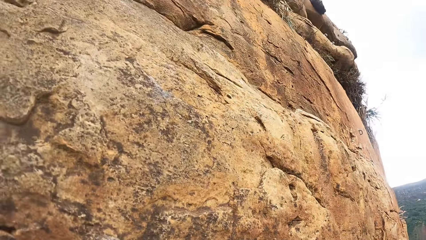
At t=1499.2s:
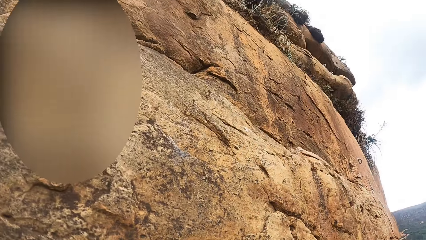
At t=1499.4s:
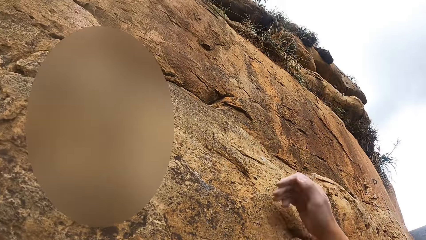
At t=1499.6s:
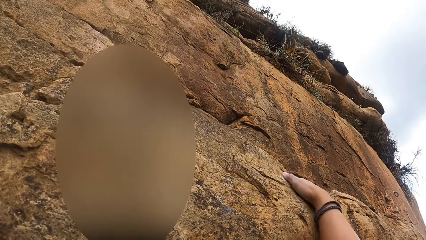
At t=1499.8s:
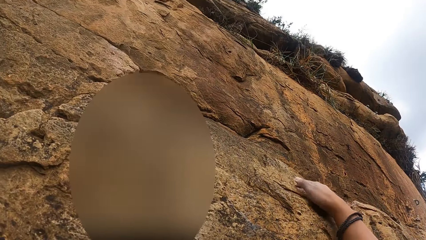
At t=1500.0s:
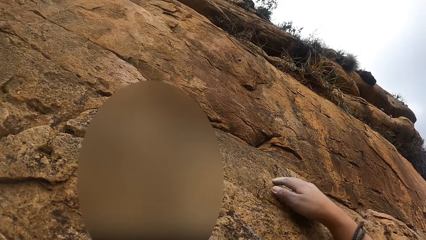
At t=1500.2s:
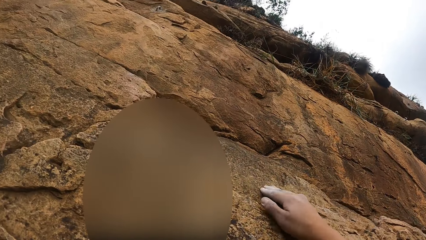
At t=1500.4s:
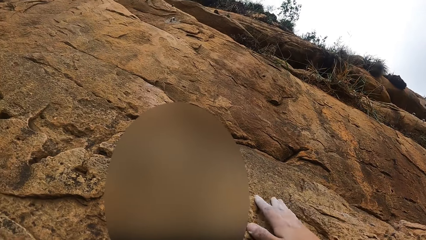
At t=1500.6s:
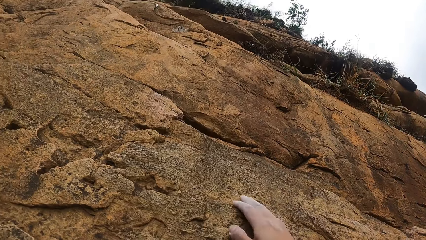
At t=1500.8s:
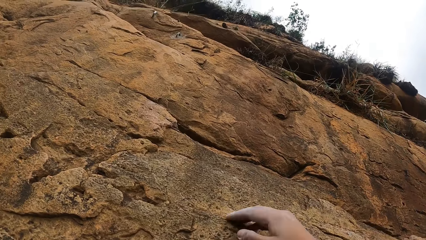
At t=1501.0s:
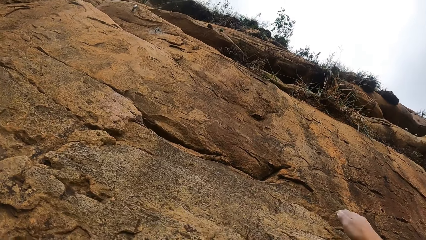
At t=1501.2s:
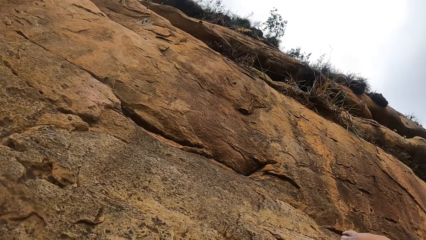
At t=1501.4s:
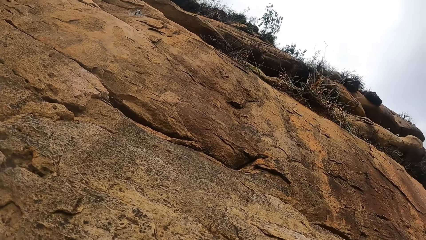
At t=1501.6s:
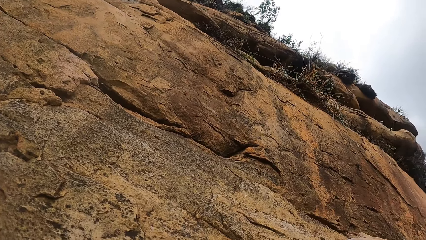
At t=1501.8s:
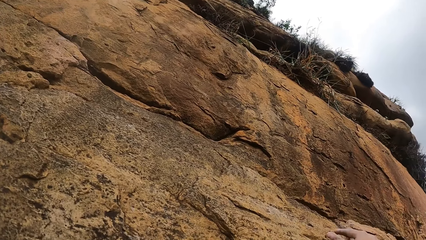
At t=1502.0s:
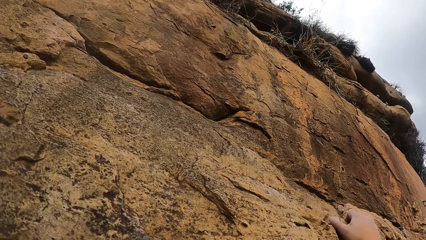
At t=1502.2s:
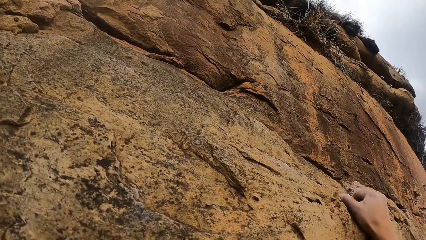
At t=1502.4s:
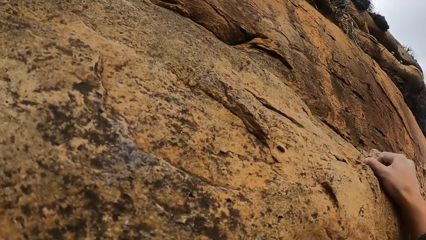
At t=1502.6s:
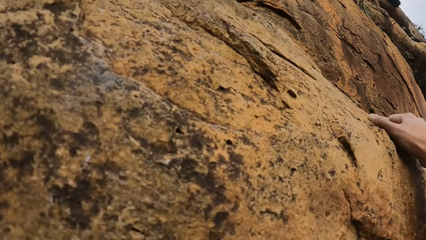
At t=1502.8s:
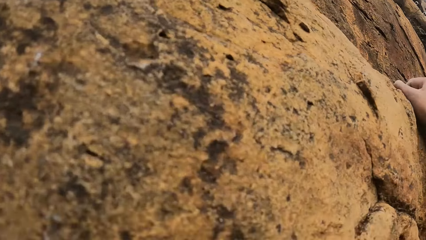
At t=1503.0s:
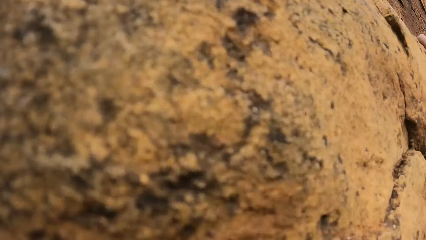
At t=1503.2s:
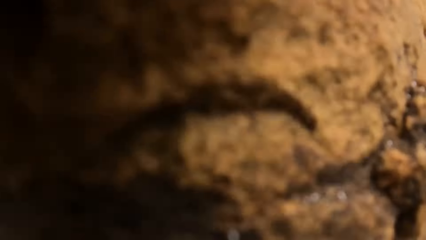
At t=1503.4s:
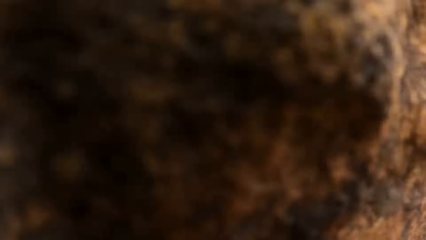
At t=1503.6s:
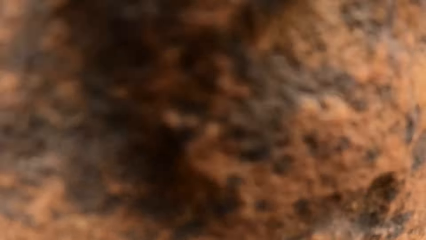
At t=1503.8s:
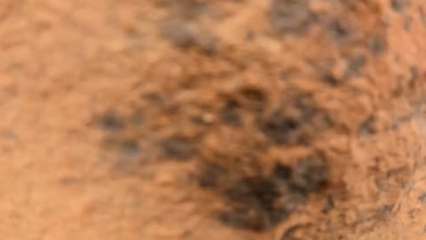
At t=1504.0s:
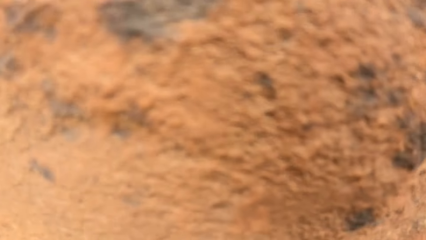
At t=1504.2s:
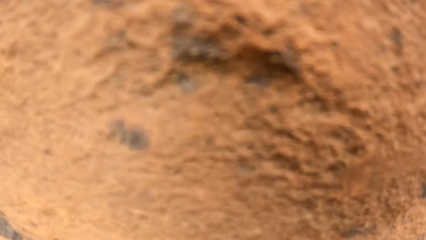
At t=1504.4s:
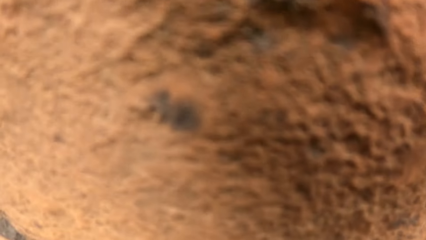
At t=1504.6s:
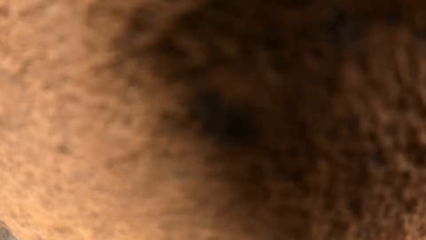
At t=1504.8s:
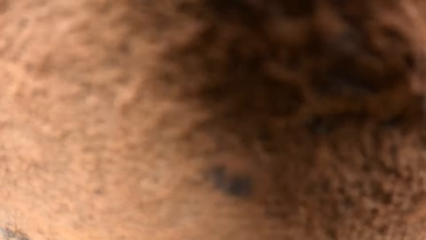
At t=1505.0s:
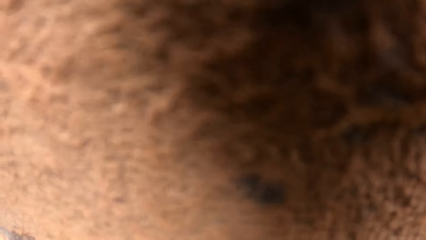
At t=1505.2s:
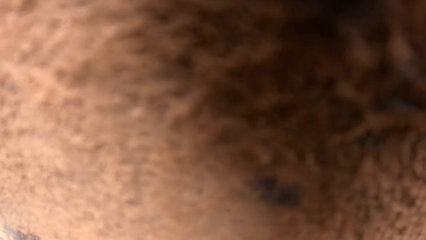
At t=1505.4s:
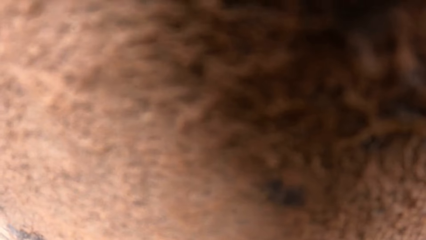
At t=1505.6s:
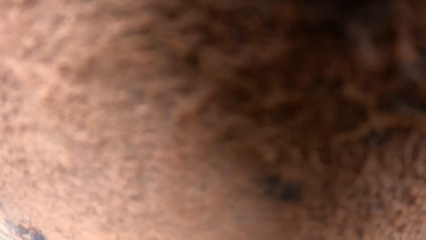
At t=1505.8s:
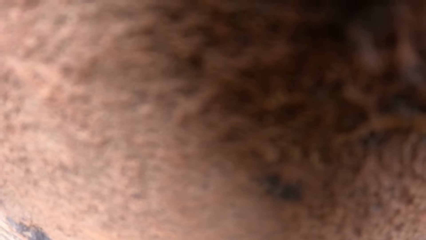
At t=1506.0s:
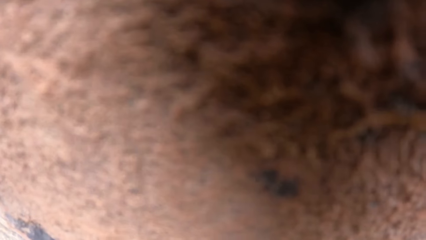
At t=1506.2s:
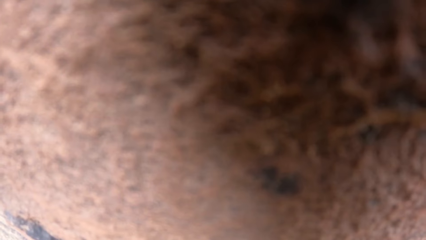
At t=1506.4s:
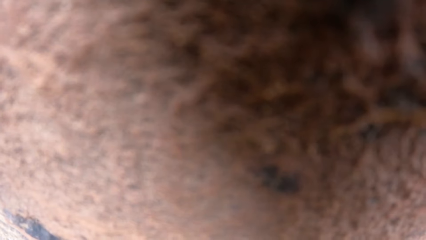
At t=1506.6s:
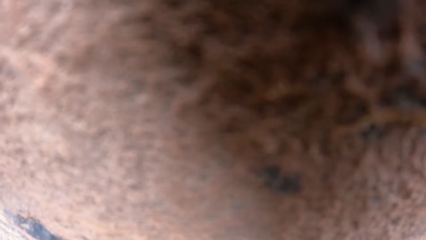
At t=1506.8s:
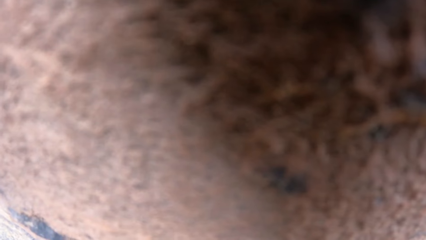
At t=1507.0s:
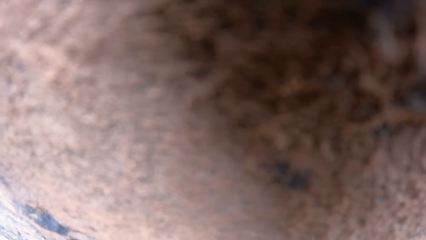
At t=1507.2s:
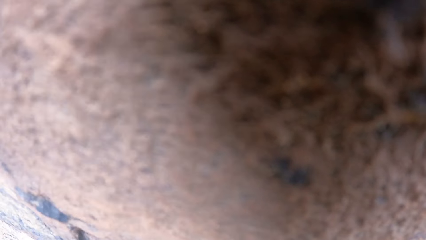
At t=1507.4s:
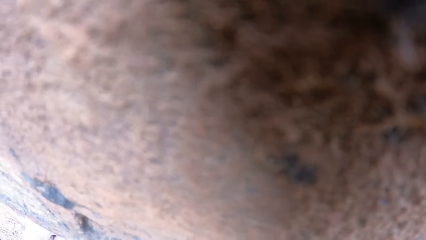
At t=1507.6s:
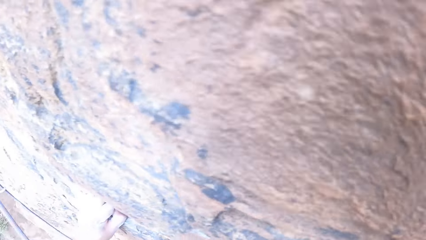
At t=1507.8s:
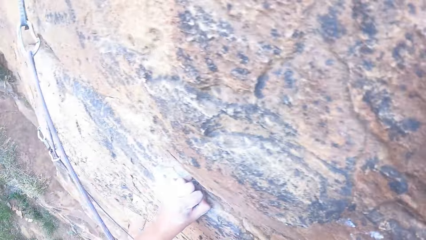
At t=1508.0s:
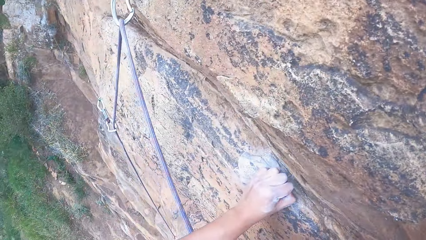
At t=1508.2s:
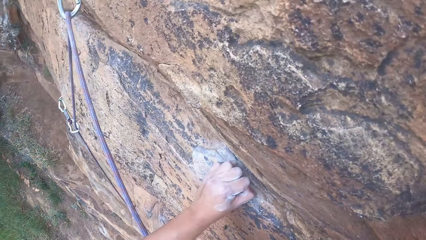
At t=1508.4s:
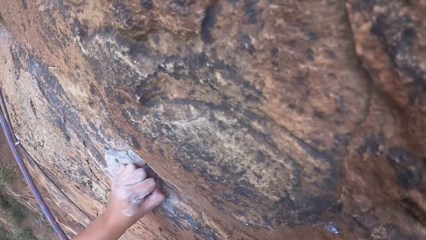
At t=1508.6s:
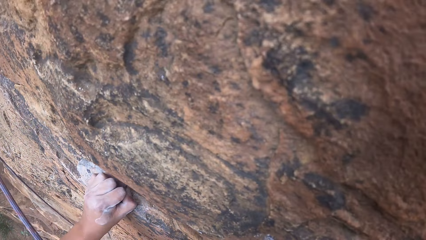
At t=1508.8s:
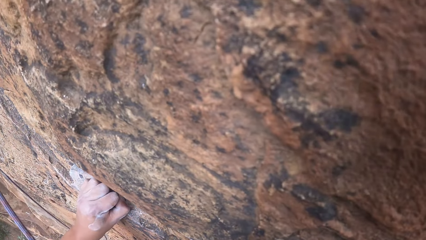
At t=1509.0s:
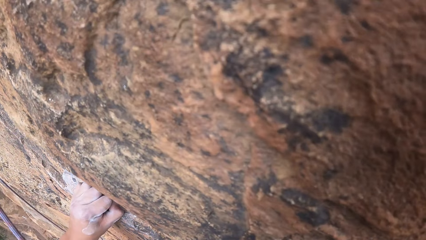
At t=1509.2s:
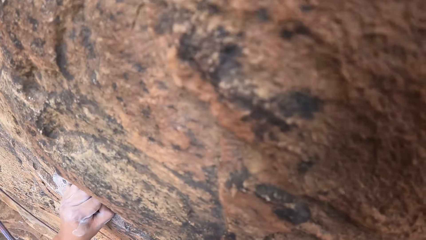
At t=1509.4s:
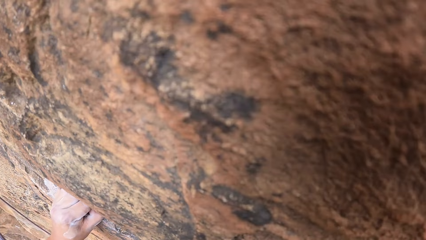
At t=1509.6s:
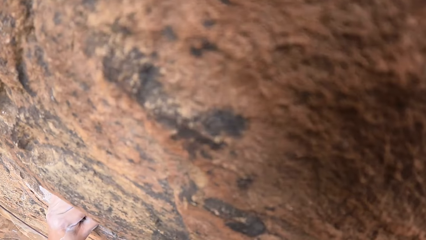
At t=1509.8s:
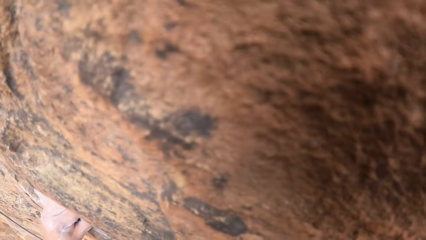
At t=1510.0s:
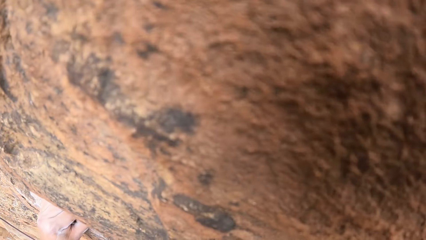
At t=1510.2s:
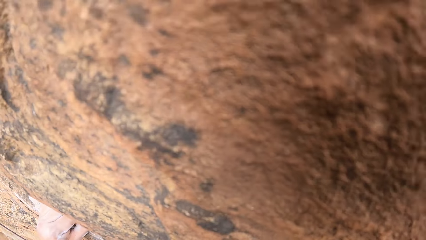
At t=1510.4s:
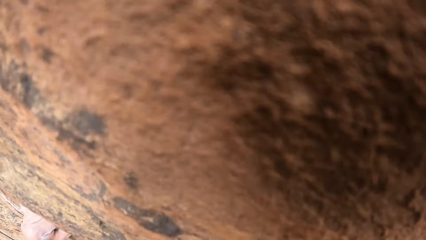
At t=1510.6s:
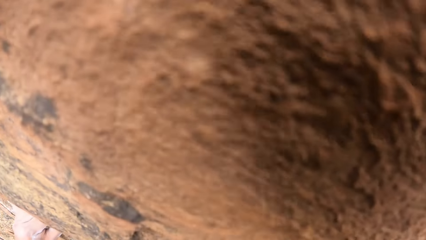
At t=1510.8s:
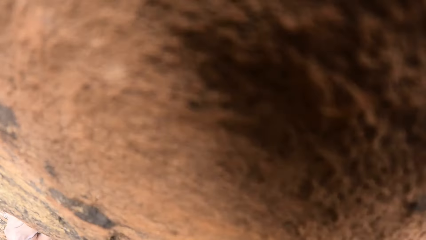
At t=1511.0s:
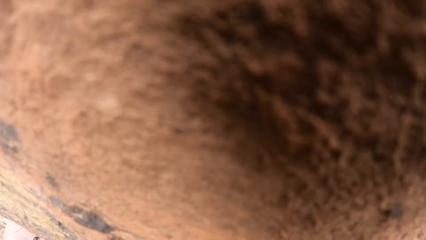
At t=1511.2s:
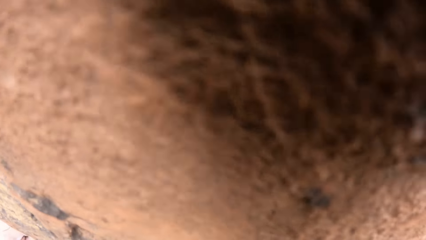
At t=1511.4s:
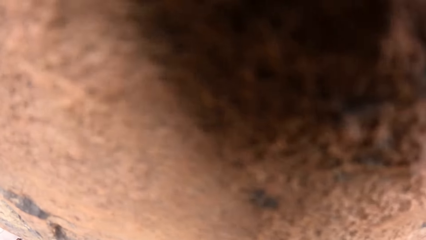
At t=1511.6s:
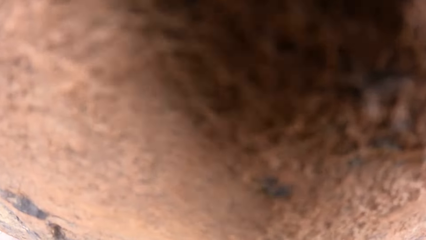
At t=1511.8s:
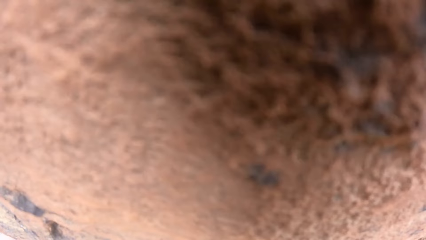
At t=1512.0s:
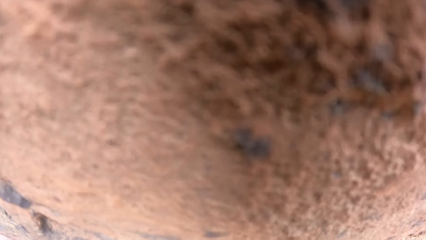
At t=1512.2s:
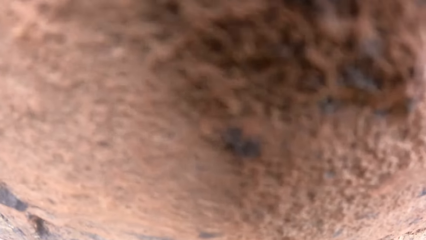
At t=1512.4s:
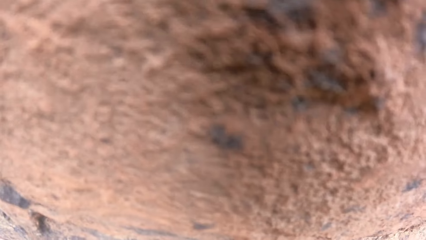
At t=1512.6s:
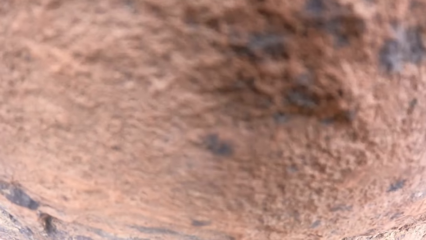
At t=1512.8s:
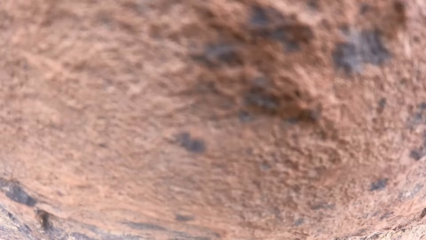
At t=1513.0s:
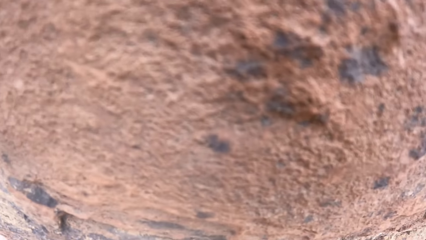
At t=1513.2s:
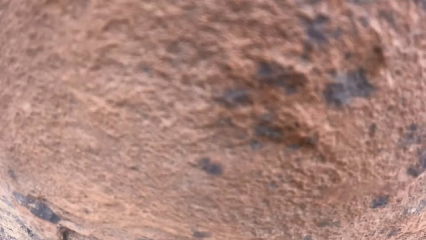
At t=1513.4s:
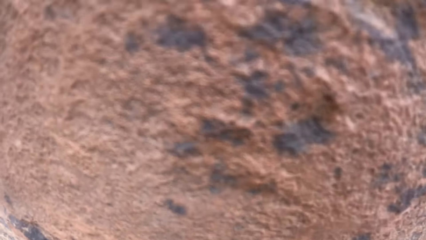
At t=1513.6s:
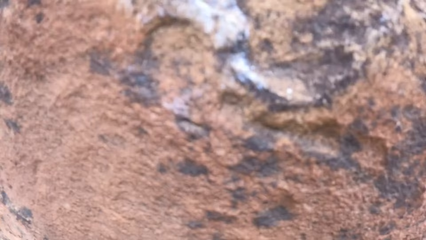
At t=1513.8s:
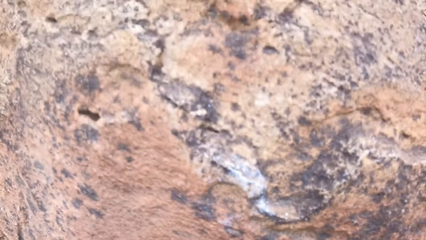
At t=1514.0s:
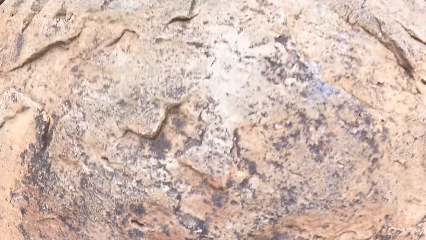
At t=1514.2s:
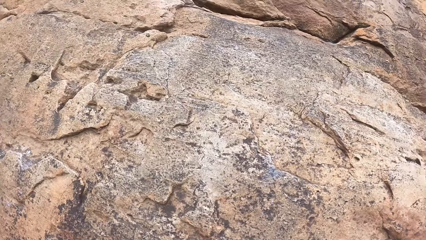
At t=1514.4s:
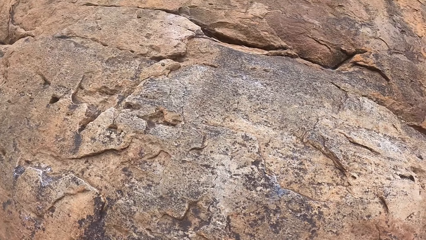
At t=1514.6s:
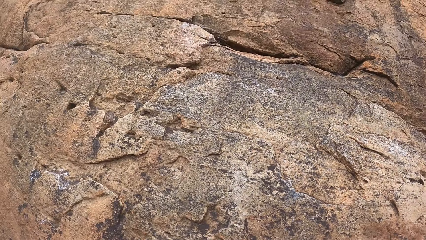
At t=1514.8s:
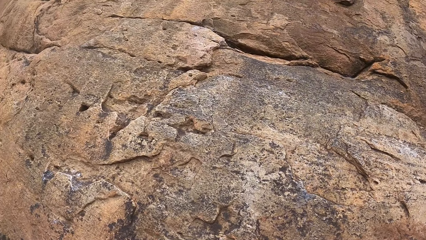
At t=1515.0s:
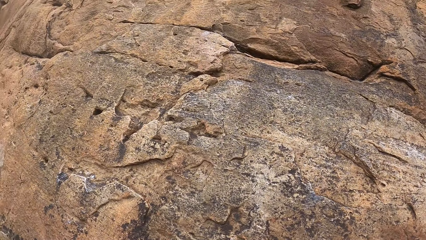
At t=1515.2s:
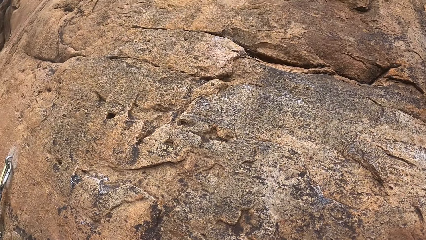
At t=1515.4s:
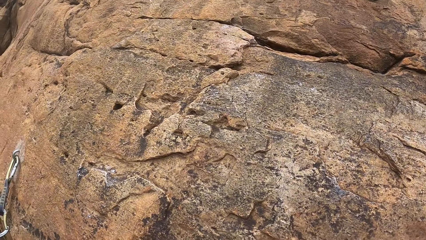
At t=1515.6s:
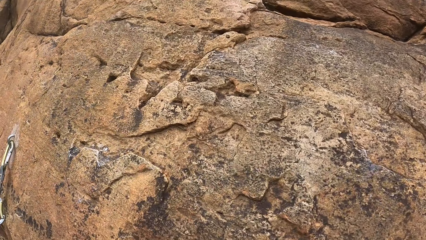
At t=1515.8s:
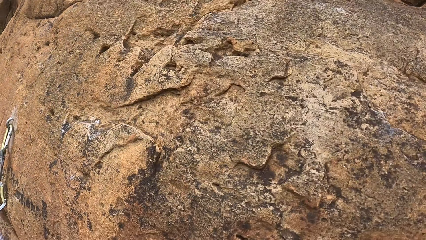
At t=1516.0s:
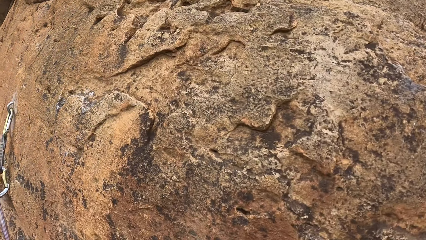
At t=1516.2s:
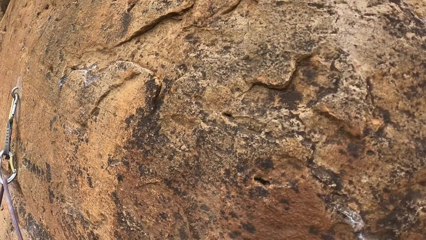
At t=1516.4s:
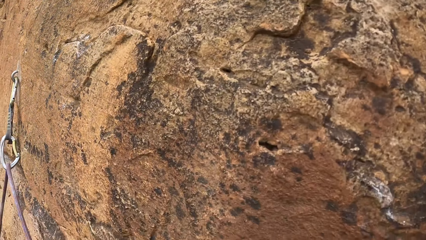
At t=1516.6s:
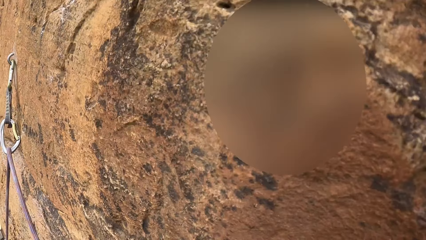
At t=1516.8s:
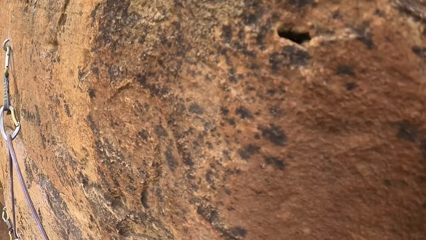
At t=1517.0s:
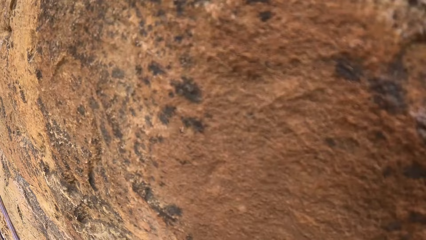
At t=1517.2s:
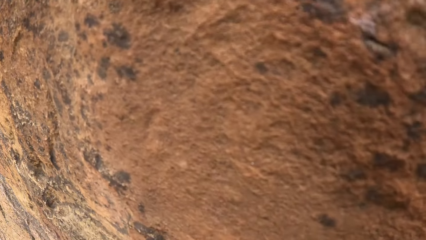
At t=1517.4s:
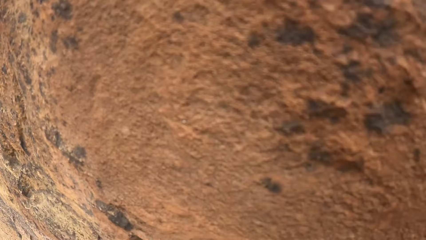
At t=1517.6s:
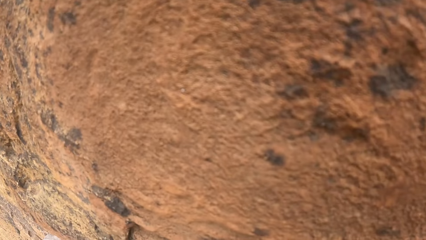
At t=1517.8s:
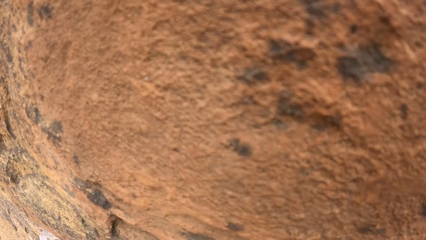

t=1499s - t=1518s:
The camera wearer climbs a rock. They look around.
